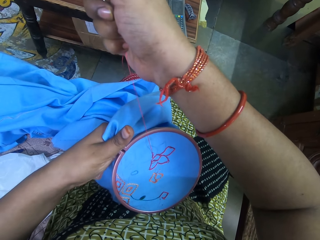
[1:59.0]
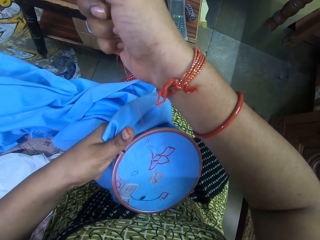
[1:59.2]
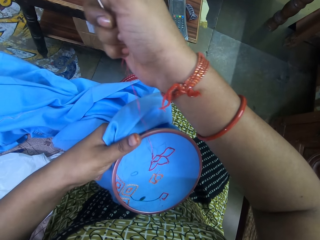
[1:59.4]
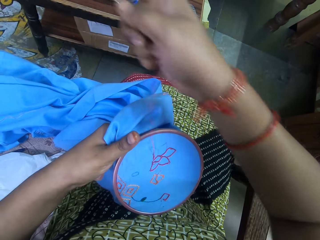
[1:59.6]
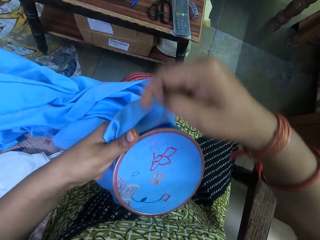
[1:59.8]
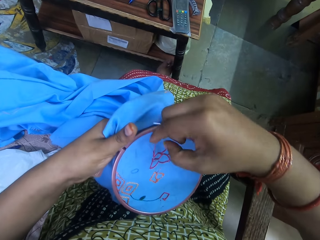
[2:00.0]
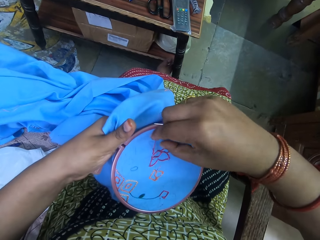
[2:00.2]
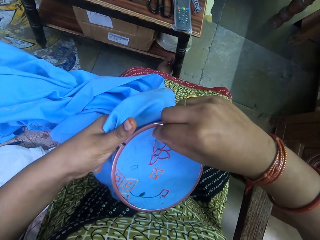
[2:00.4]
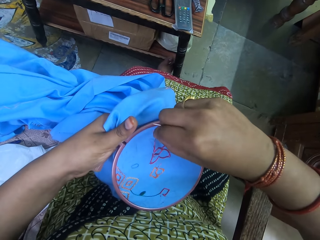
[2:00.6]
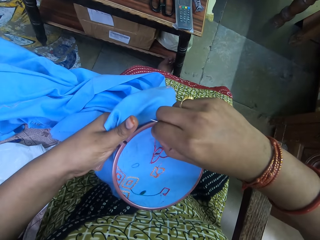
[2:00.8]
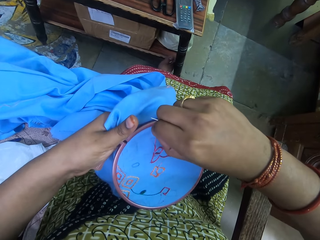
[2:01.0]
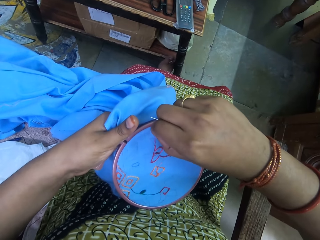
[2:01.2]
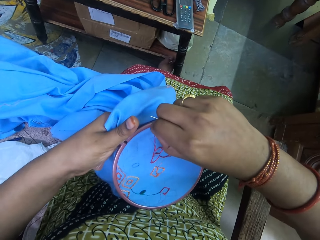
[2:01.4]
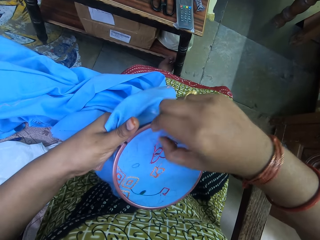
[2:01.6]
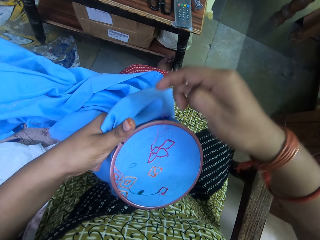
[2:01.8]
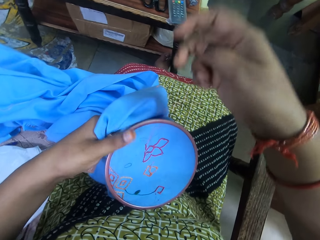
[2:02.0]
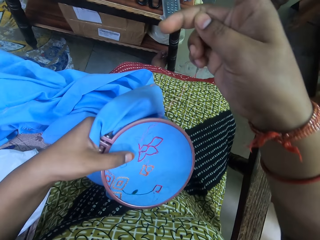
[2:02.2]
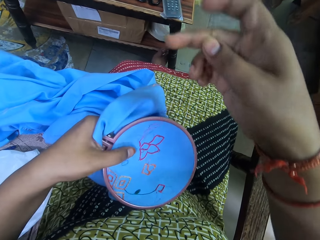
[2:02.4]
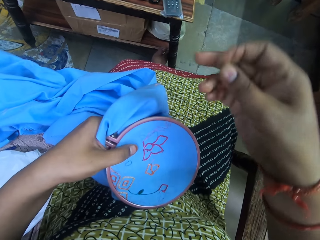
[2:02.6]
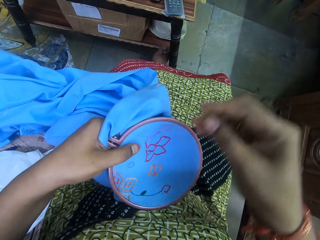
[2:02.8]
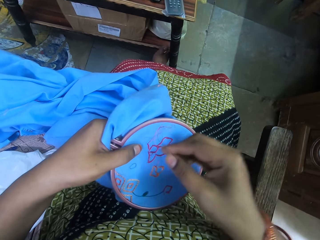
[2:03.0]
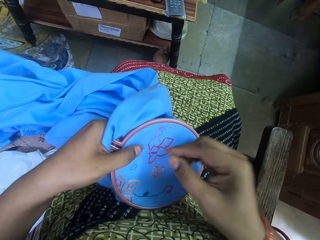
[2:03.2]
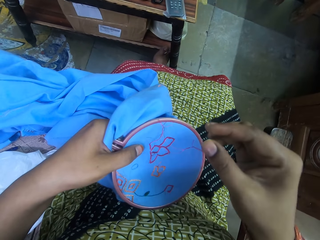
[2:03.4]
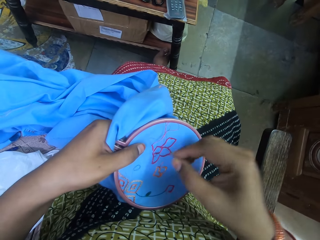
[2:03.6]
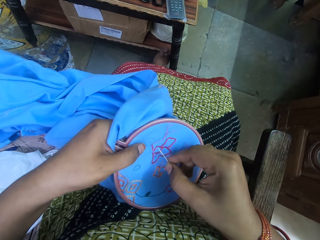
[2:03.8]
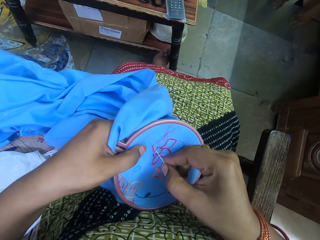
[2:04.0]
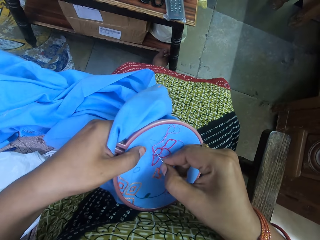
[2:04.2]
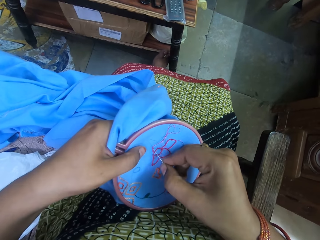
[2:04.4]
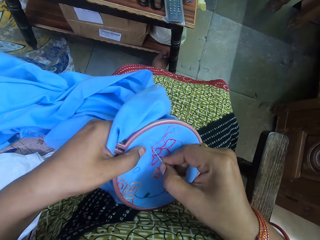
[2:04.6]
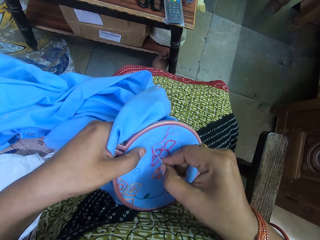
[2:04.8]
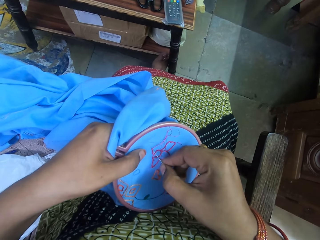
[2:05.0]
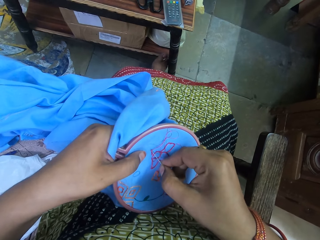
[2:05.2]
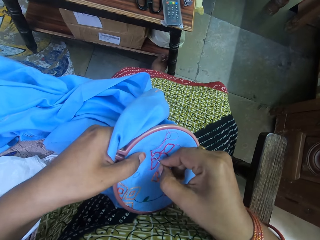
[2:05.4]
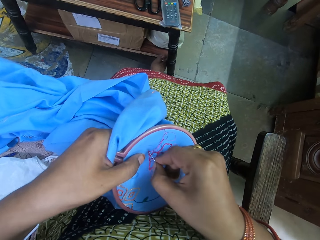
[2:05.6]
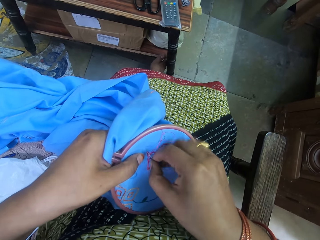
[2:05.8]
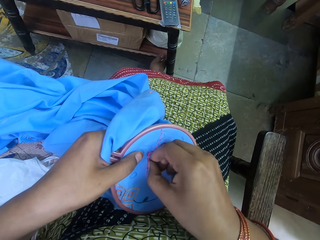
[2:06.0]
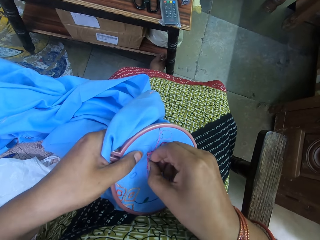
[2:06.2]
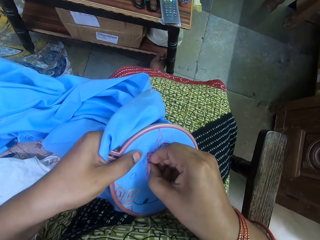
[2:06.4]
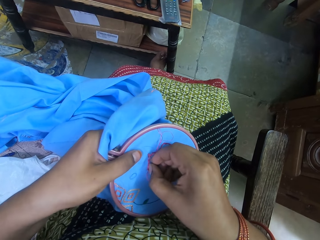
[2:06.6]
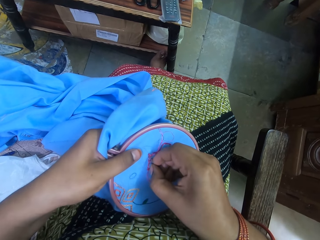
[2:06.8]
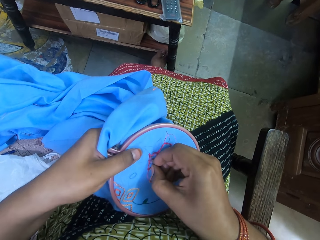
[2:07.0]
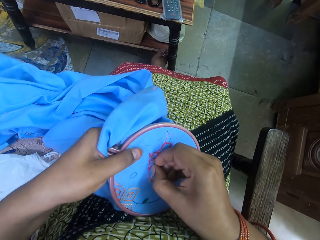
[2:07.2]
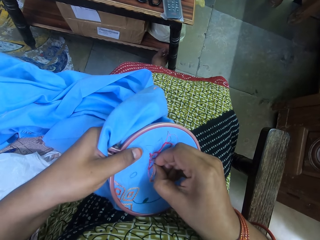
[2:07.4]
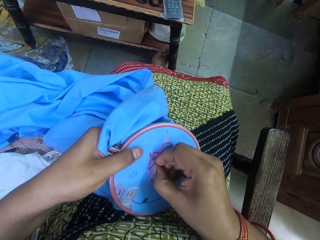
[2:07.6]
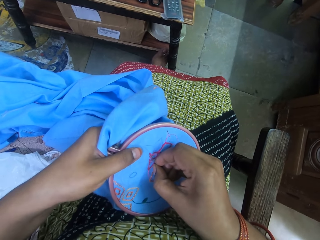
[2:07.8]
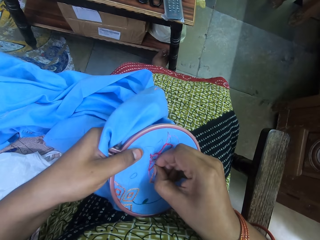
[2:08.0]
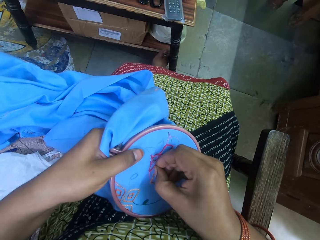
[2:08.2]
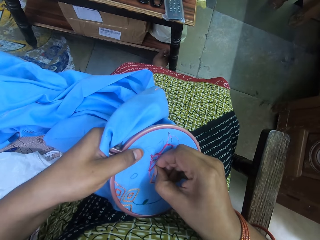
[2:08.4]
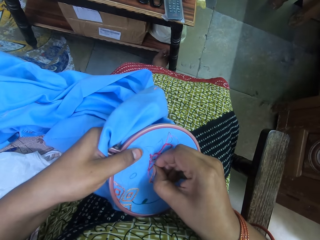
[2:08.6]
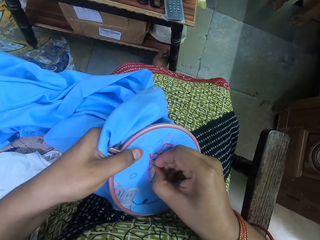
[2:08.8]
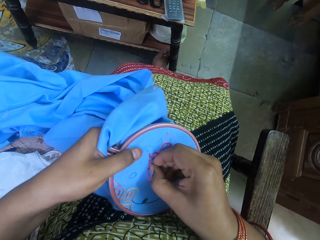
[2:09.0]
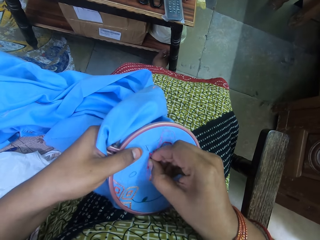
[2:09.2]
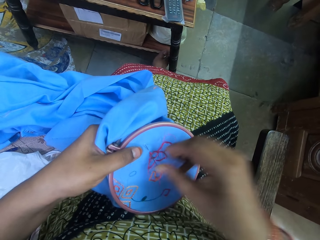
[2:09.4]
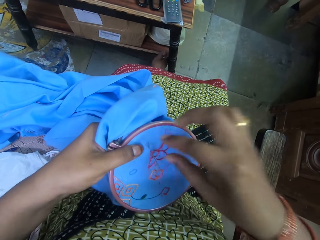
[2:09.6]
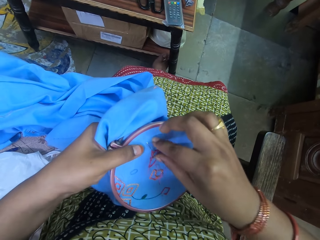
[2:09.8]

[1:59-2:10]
The camera wearer pulls the thread in the piece of cloth with her right hand. She places her left hand on the piece of cloth. She embroiders the piece of cloth in the embroidery clip with the needle and thread in her right hand.

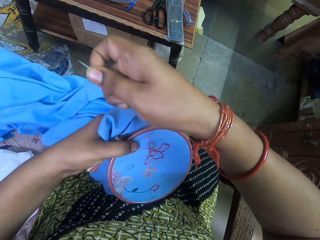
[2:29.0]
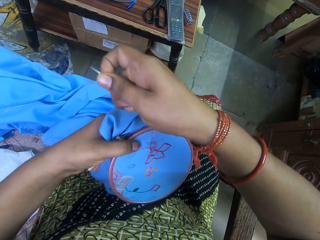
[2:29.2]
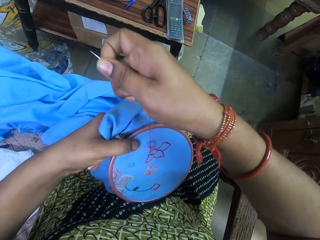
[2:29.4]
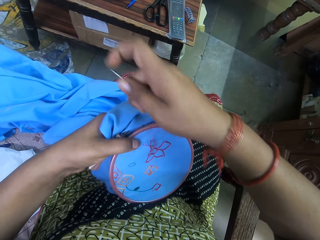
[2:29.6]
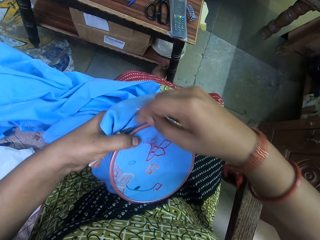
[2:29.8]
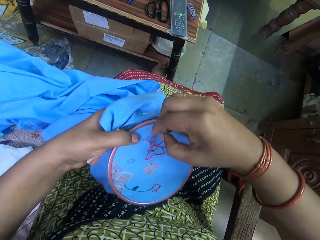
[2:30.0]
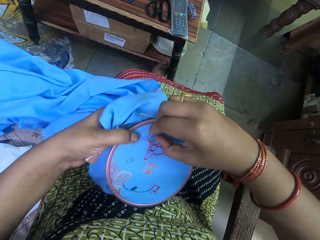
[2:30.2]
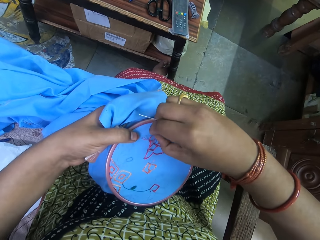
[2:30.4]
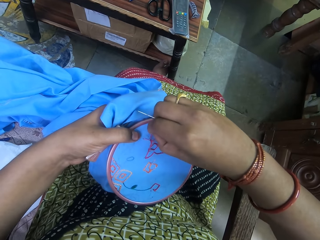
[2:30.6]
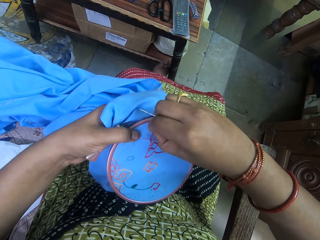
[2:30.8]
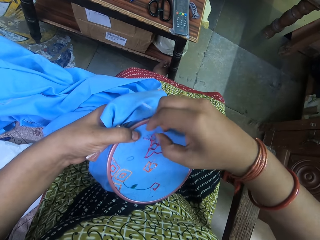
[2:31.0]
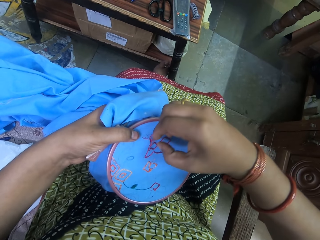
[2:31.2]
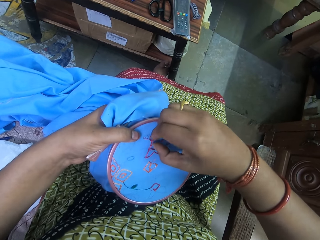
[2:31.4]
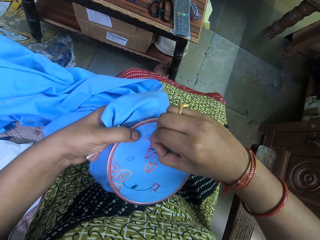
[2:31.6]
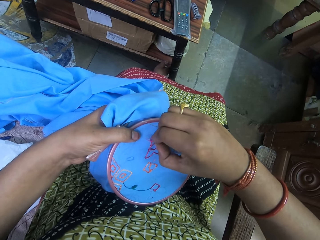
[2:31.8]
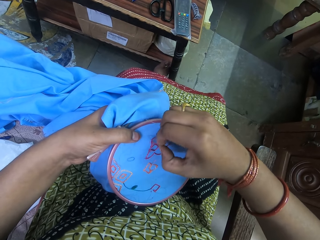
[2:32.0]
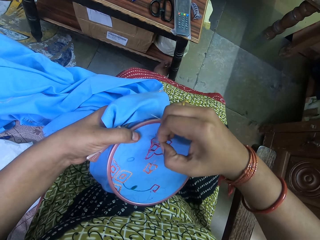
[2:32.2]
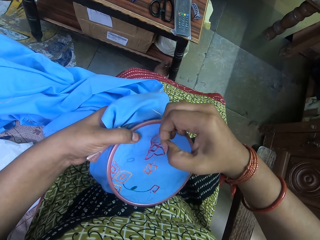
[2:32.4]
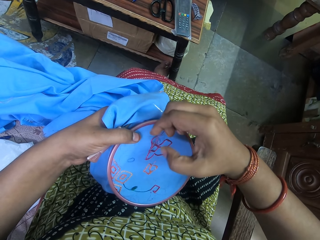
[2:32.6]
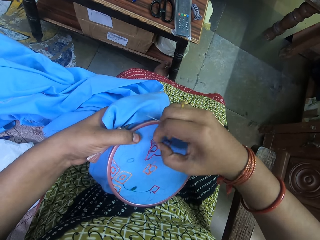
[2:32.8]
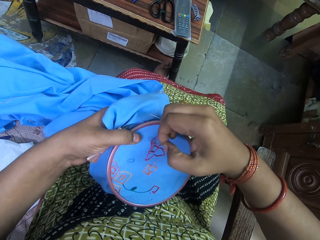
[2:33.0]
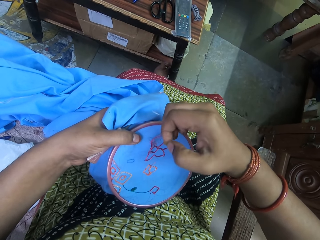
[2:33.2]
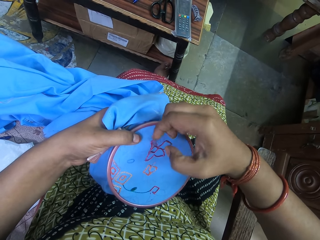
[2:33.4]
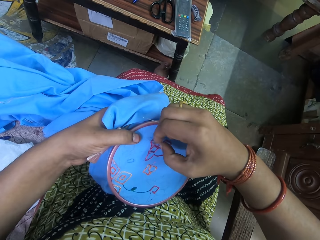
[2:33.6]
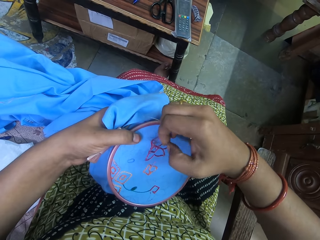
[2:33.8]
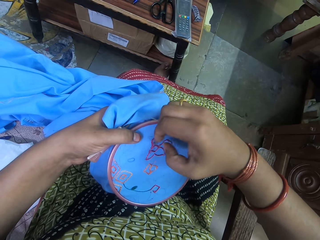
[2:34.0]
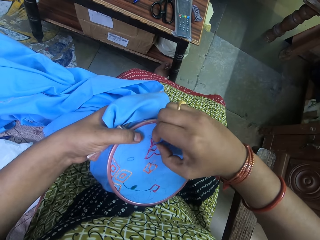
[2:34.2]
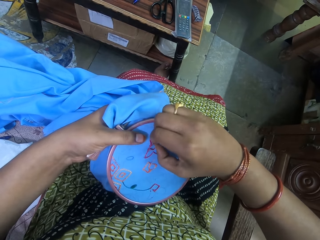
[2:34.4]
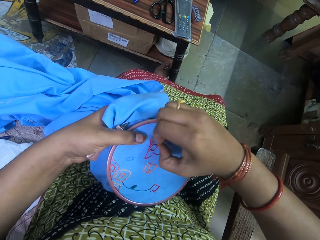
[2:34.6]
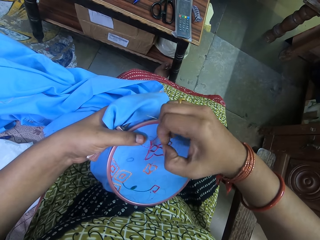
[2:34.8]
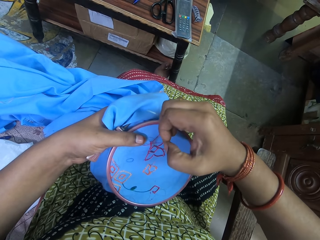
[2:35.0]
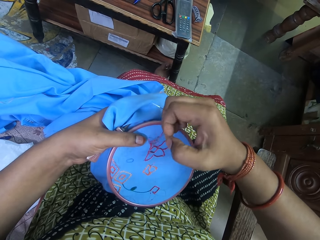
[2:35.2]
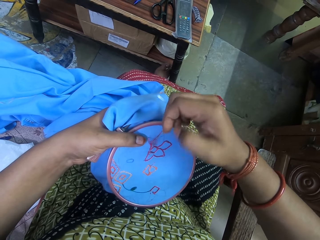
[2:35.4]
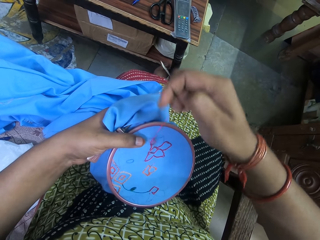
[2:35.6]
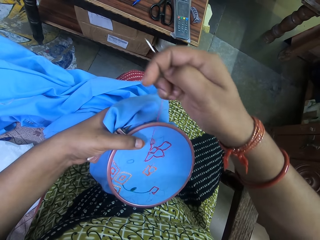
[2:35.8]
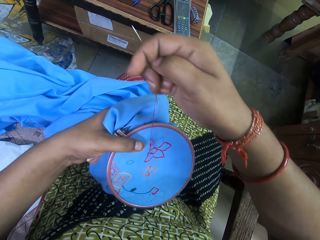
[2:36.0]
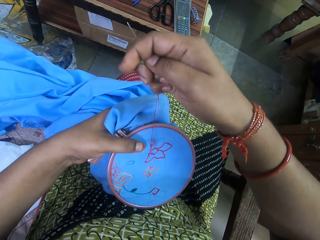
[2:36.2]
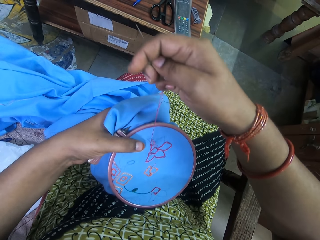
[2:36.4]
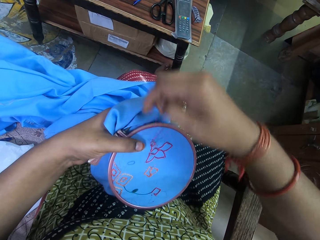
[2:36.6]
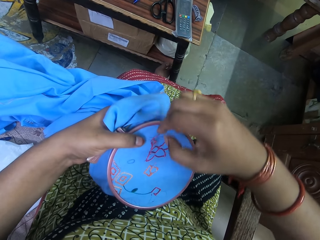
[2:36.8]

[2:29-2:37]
The camera wearer adjusts the tangled thread on the piece of cloth with her right hand.

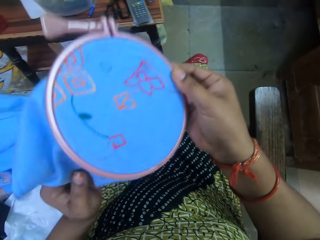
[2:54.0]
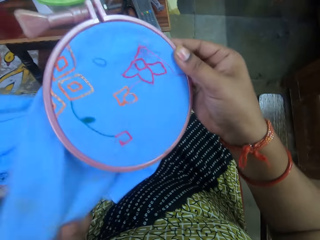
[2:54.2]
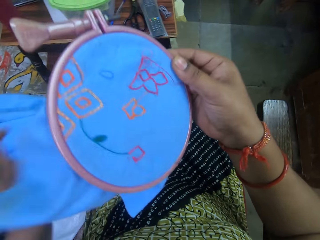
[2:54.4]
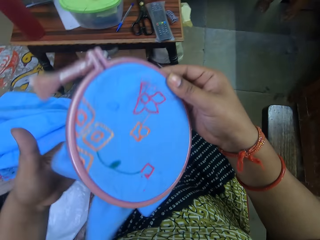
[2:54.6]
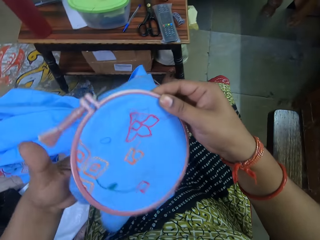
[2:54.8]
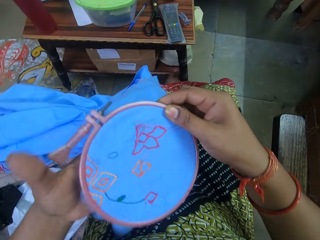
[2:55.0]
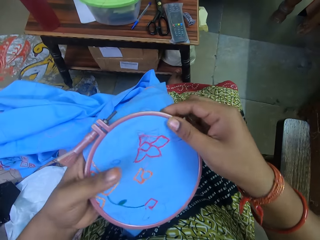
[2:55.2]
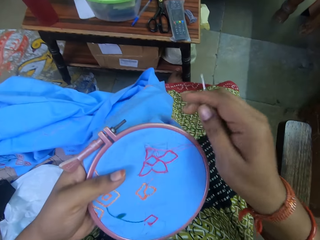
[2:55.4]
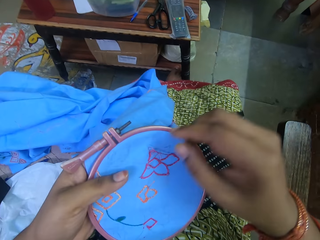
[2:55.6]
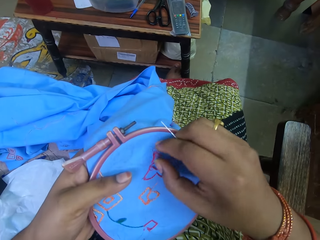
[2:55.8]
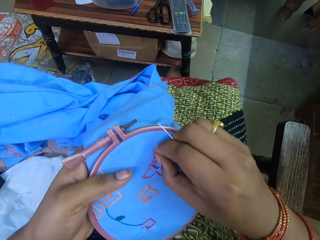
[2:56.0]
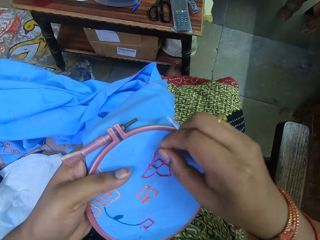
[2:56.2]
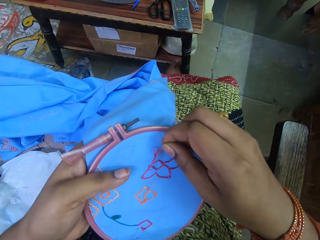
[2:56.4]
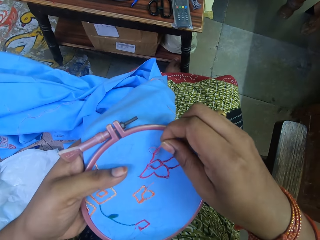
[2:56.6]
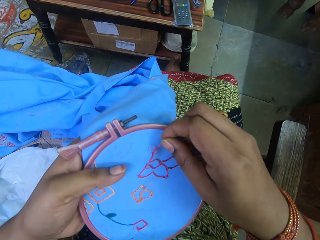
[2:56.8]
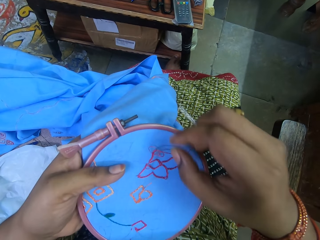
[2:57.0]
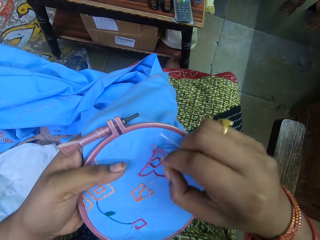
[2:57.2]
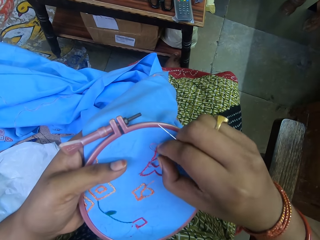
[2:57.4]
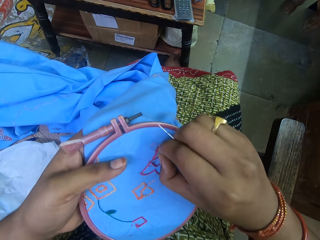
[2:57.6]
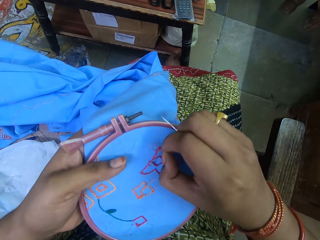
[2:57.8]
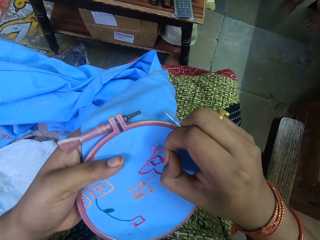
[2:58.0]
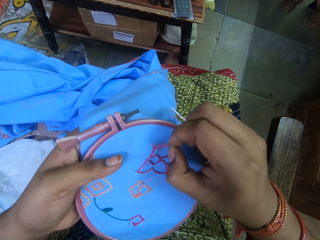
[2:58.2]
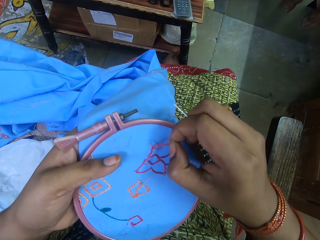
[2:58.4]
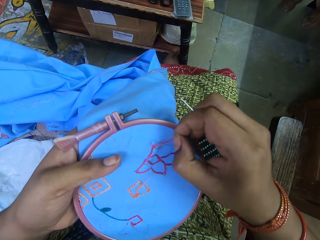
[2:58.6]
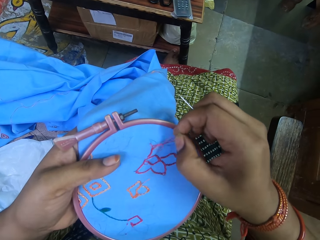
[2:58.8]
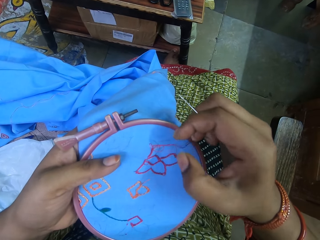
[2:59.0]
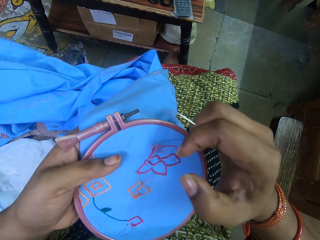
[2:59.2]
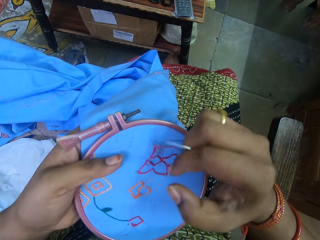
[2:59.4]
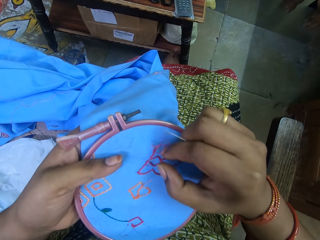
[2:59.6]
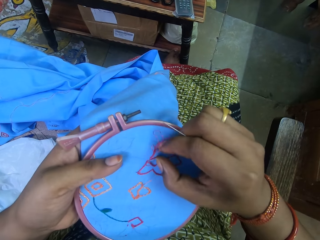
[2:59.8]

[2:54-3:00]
The camera wearer straightens the piece of cloth with her left hand. She holds the embroidery clip with her left hand. She straightens the tangled thread with her right hand.
